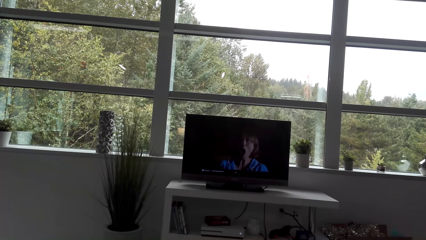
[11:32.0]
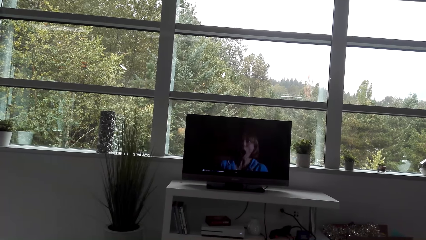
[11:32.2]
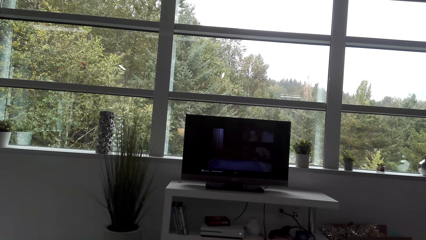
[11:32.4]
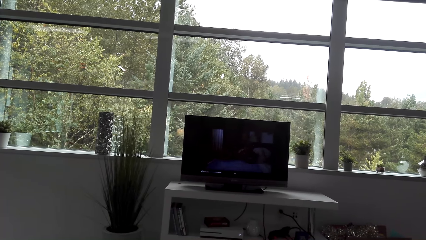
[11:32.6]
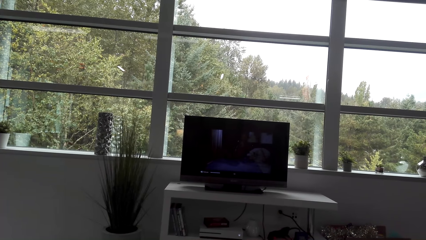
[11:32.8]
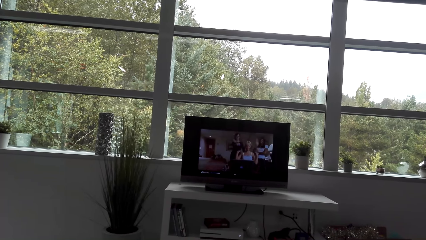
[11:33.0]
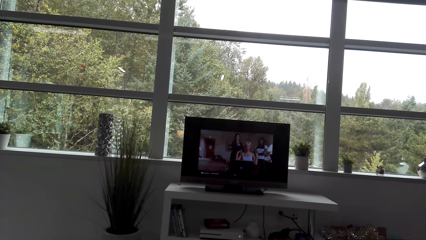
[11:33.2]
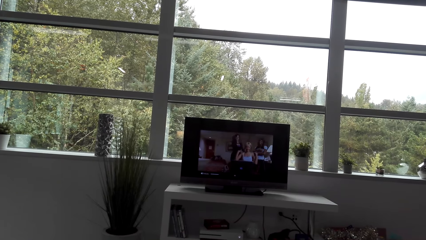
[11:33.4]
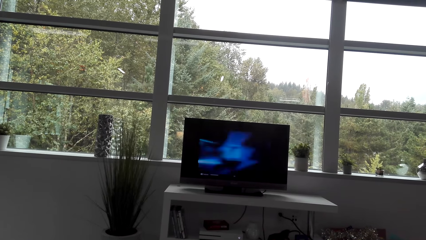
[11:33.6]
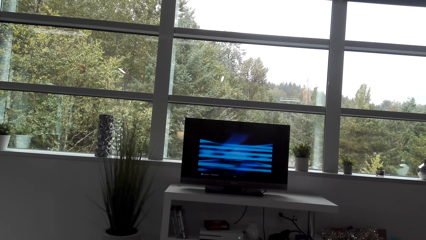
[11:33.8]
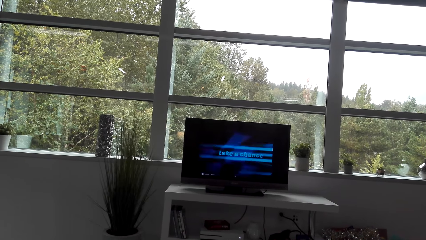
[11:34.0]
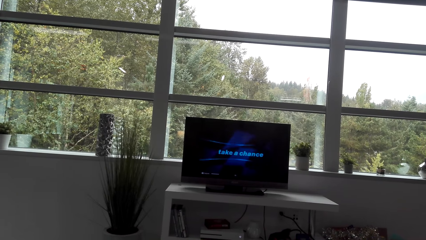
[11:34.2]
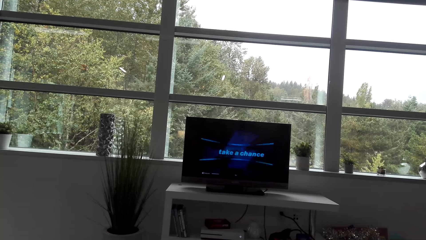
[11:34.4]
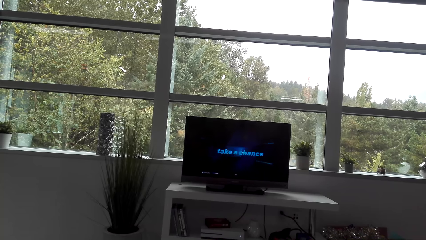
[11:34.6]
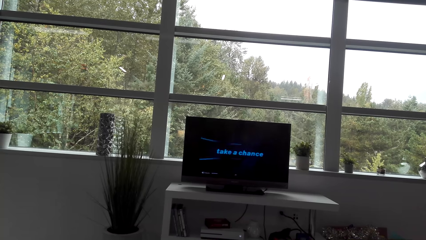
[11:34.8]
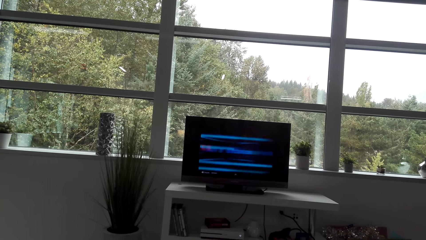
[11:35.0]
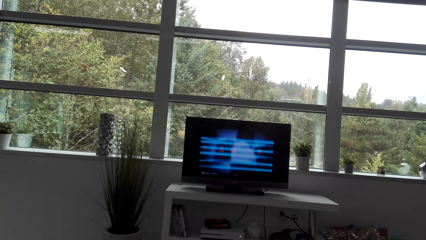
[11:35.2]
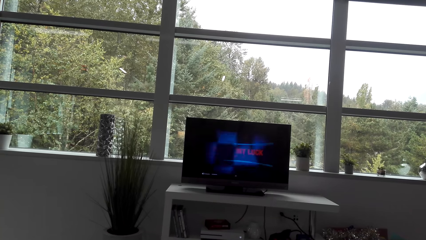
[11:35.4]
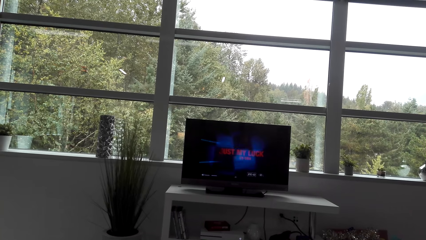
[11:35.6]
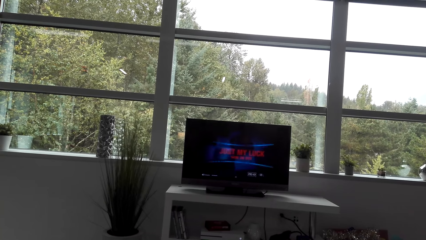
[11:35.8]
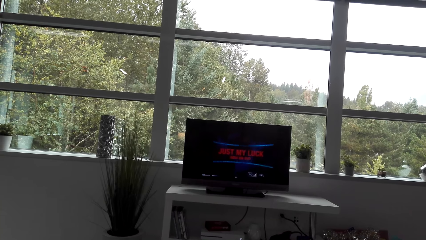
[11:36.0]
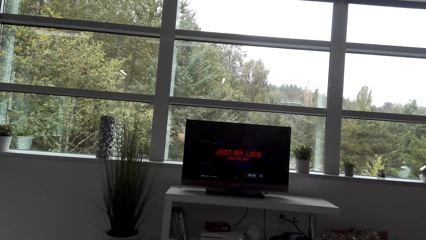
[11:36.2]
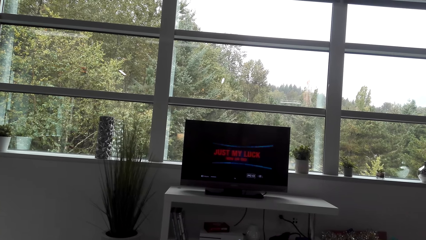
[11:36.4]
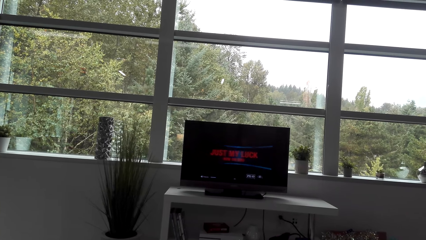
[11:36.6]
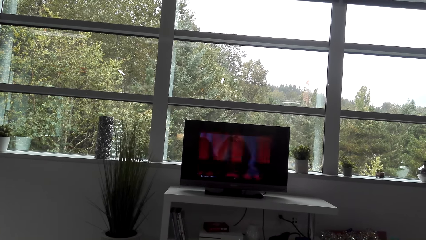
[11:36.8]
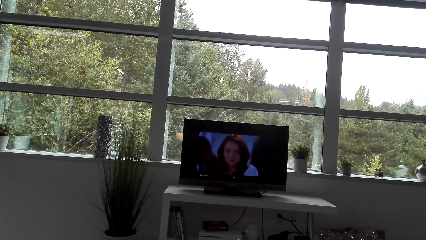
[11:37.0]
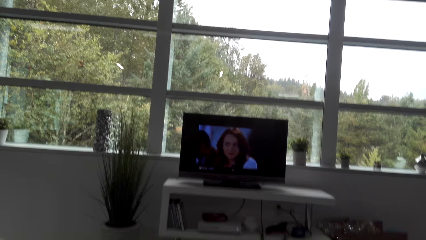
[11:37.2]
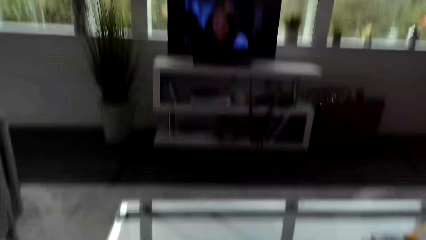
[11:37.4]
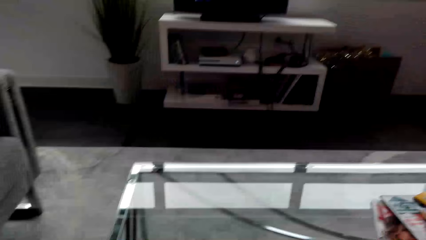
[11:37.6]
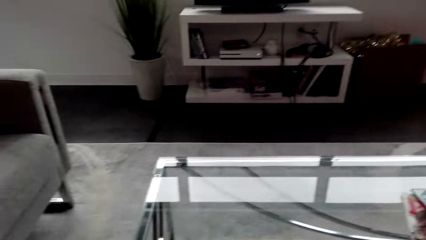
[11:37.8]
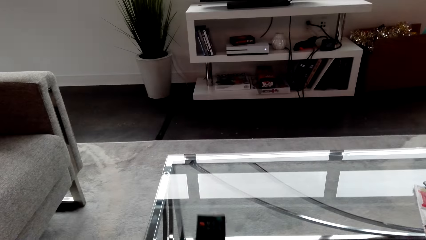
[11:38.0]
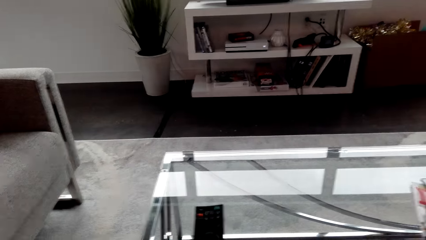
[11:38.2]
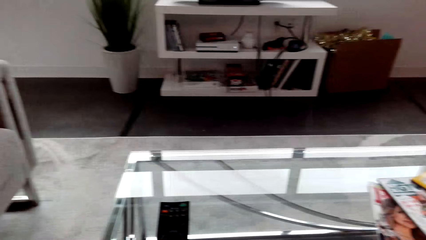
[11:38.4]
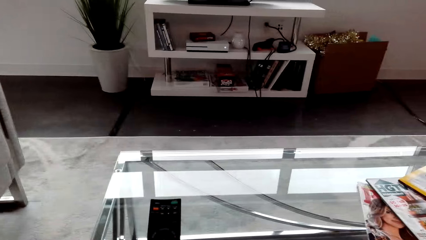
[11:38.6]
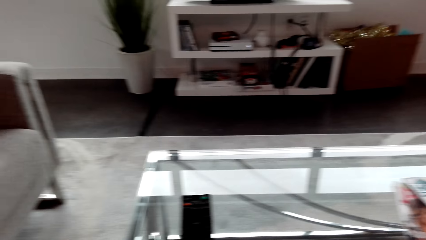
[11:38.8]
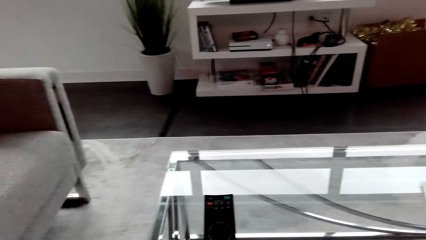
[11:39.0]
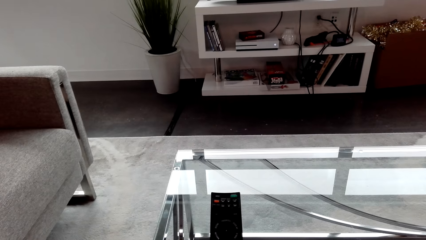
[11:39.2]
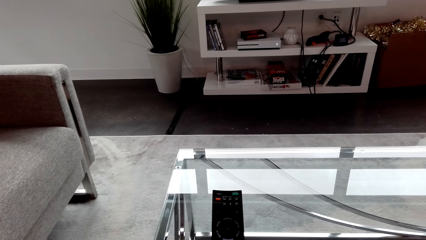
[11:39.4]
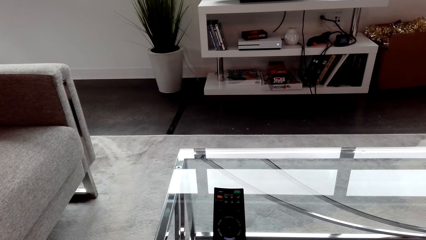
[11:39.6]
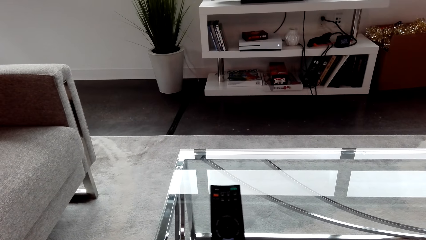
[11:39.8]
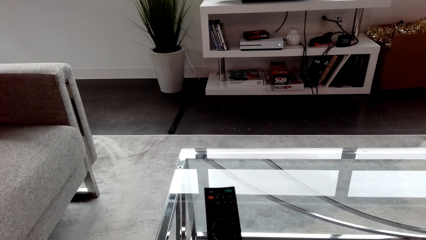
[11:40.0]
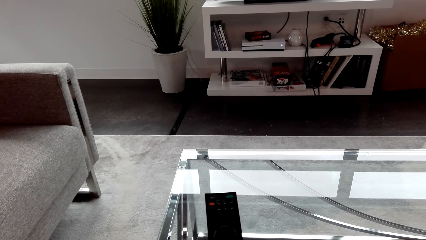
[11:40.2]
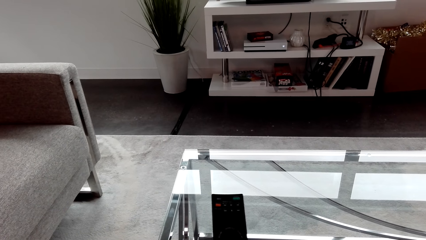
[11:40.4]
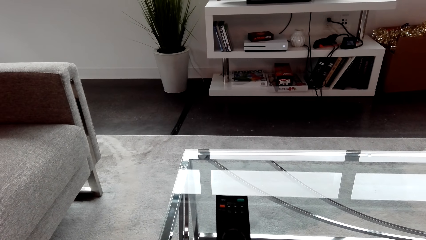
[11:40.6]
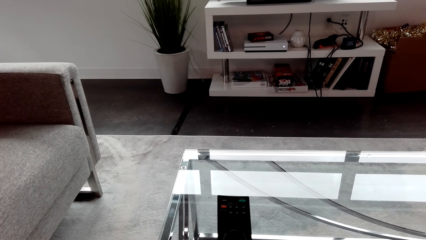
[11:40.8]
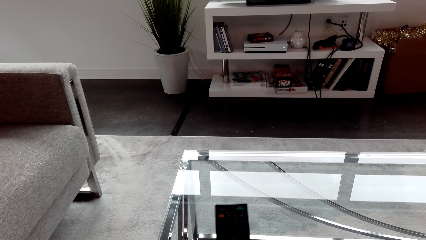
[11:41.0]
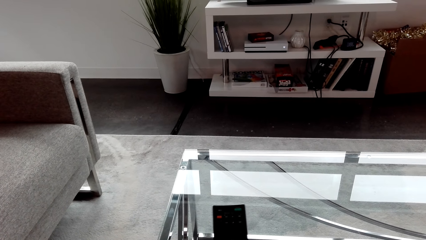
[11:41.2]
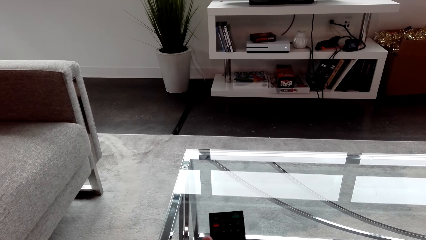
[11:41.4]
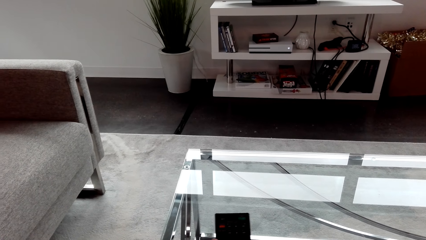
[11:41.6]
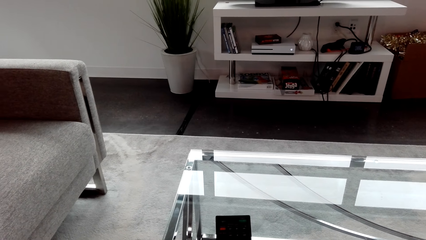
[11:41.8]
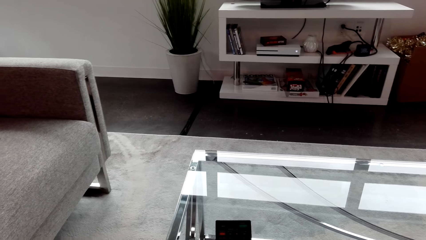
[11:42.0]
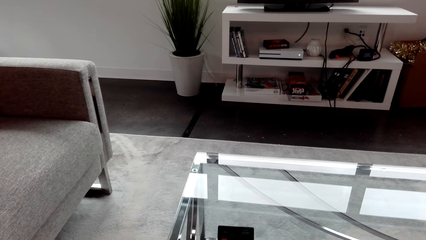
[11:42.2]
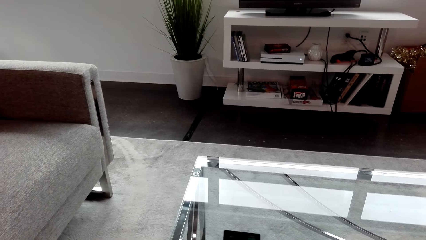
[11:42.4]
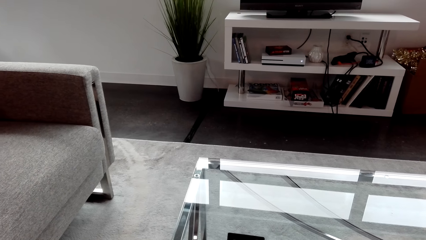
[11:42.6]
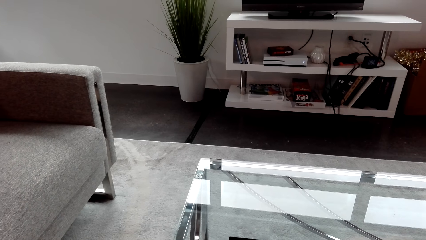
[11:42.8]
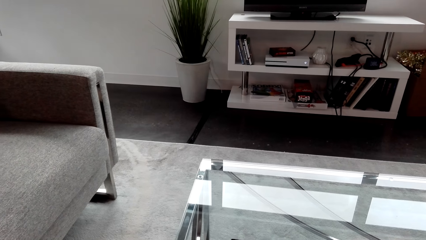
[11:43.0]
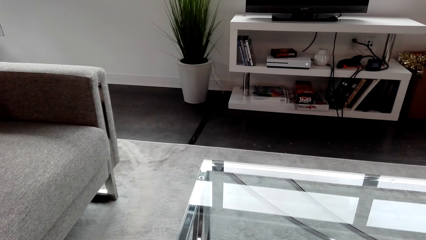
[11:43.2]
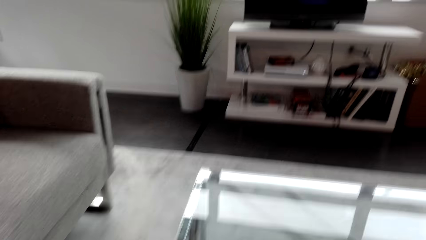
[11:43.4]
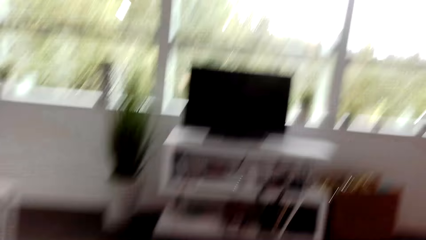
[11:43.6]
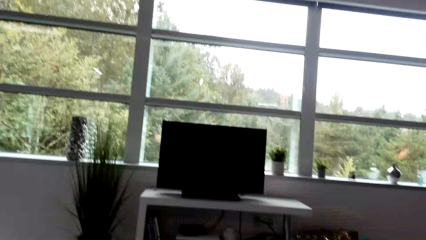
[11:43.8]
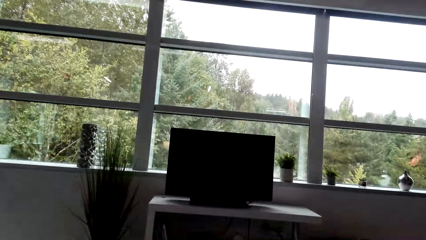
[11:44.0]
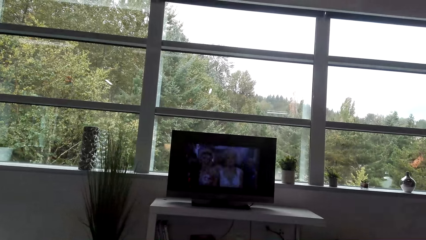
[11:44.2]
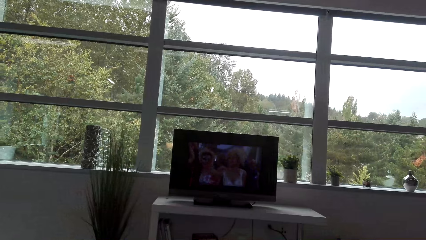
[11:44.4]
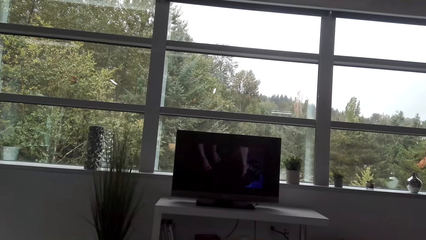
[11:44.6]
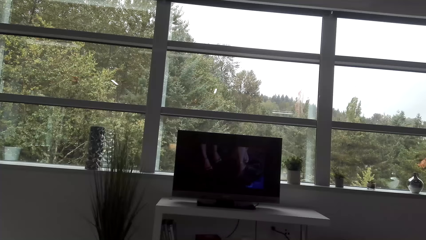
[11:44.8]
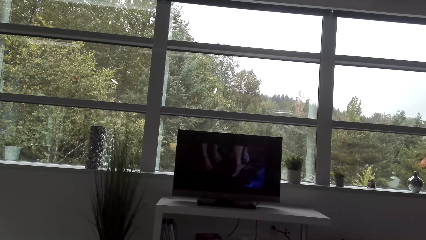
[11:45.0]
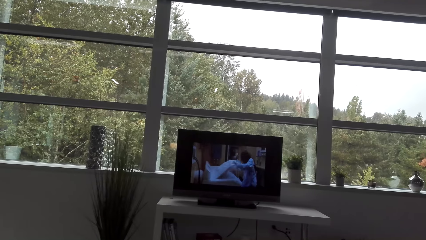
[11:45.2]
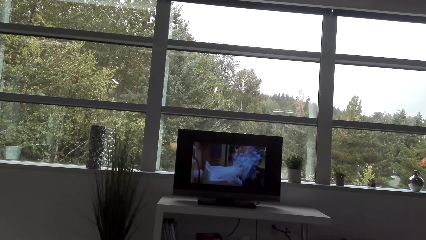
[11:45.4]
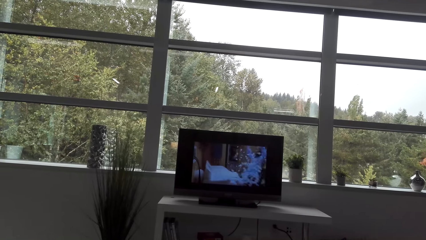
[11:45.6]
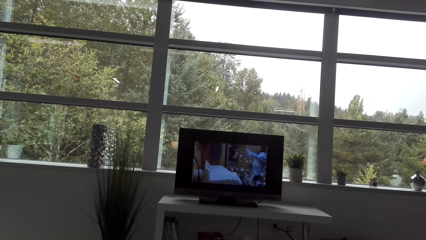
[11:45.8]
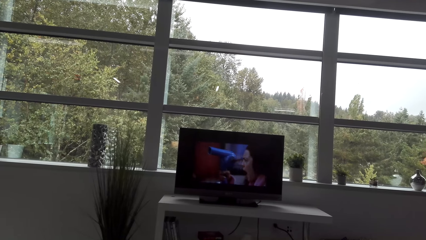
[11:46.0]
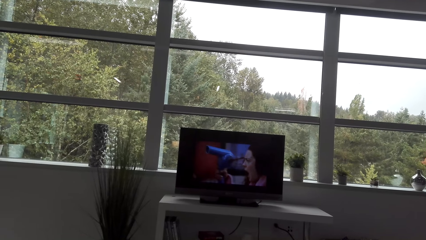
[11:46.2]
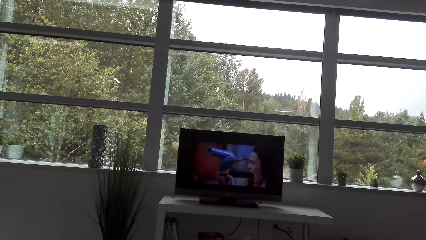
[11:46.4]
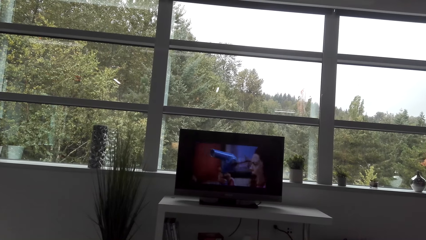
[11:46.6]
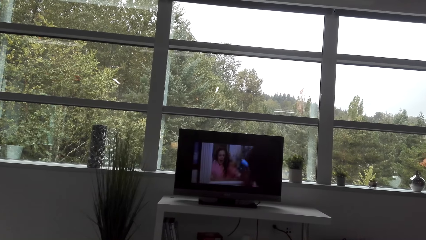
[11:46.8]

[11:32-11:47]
The camera wearer looks at the television. They look down. They turn the television off. They turn the television on. They watch television.
